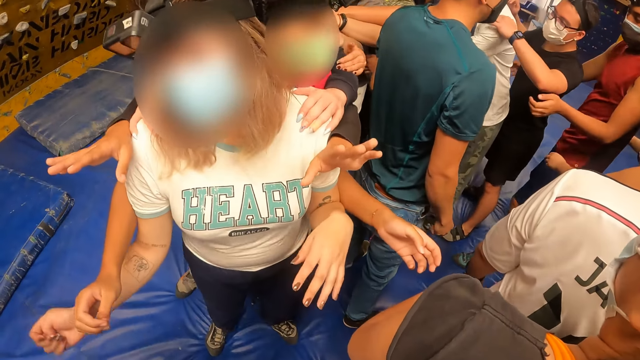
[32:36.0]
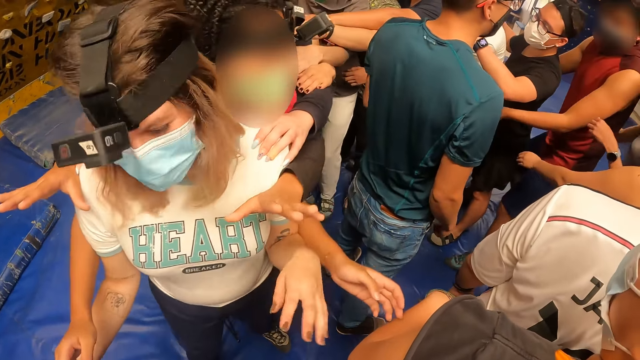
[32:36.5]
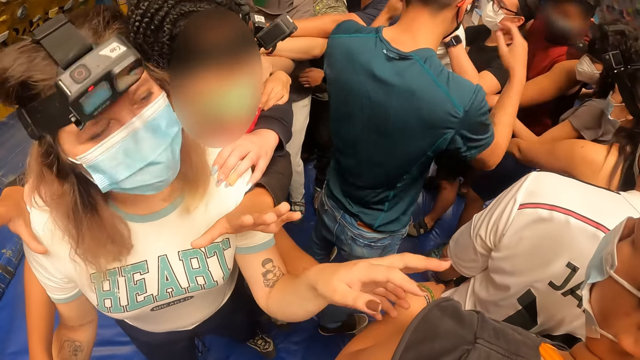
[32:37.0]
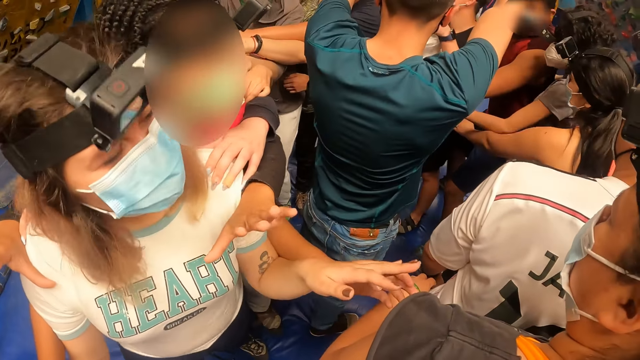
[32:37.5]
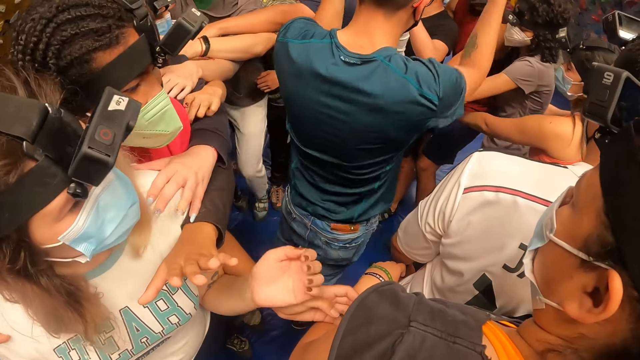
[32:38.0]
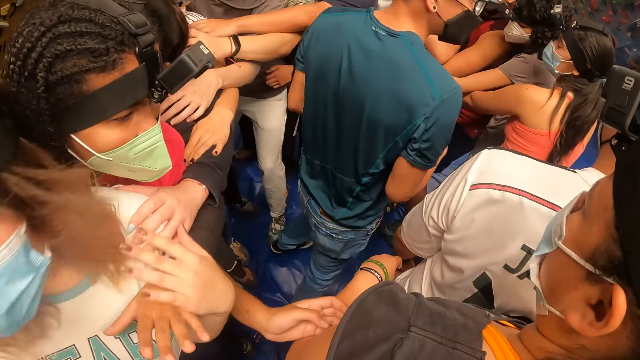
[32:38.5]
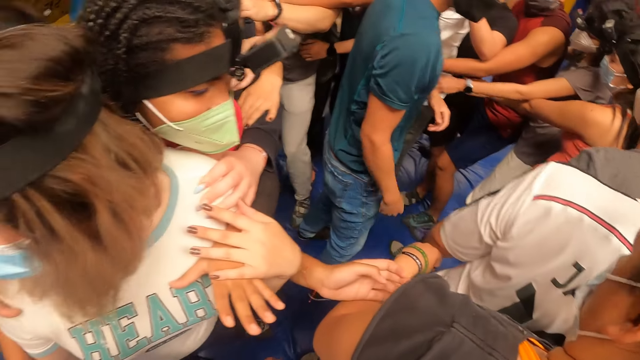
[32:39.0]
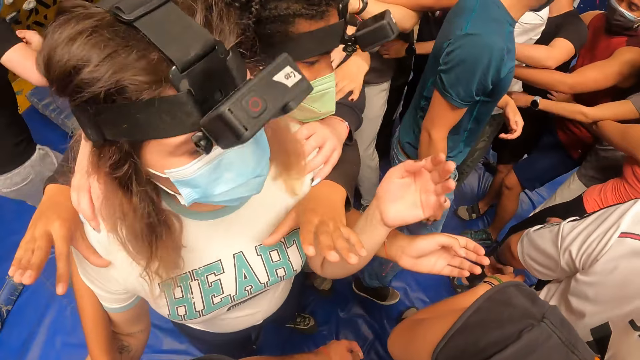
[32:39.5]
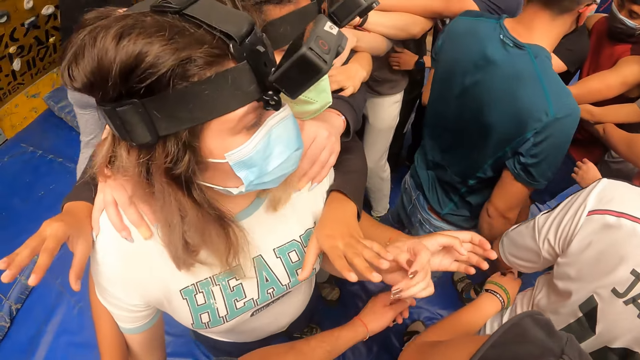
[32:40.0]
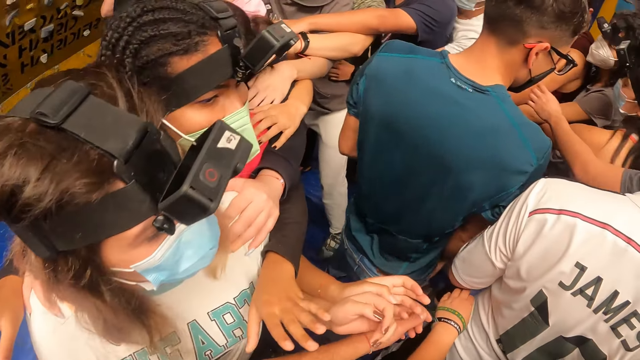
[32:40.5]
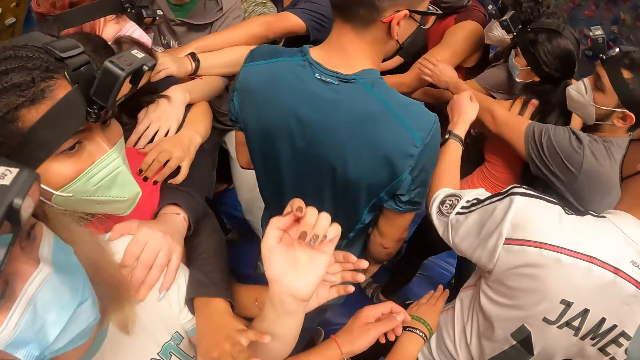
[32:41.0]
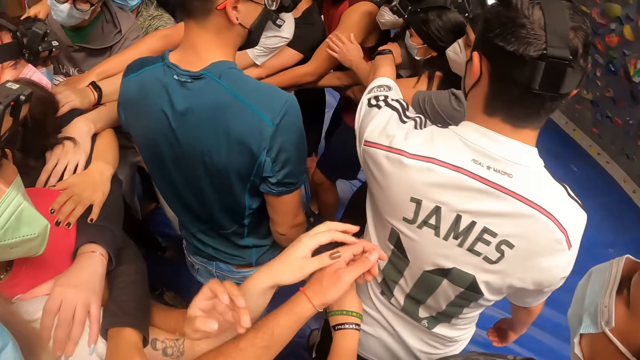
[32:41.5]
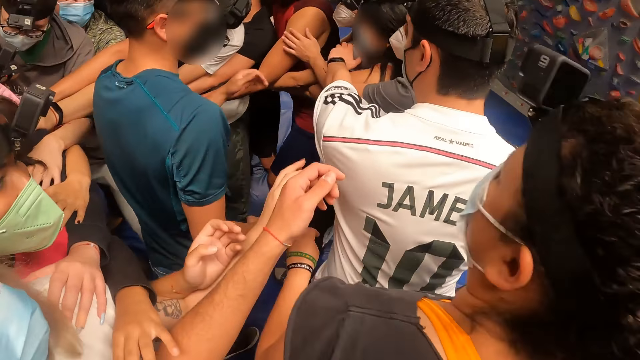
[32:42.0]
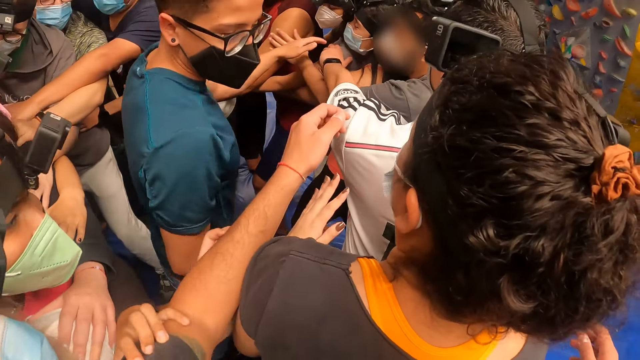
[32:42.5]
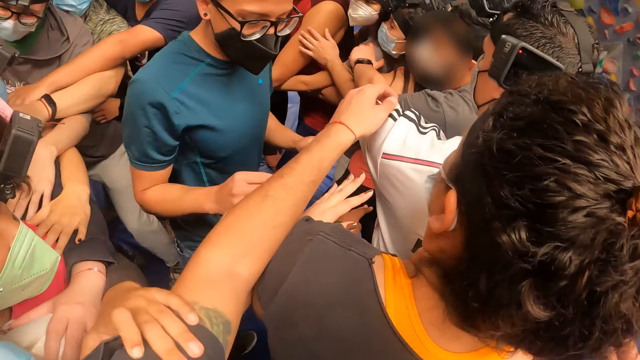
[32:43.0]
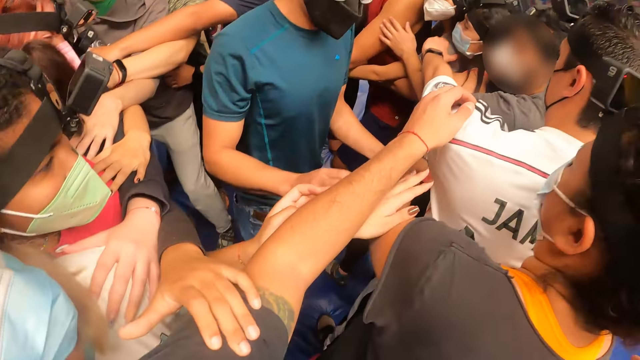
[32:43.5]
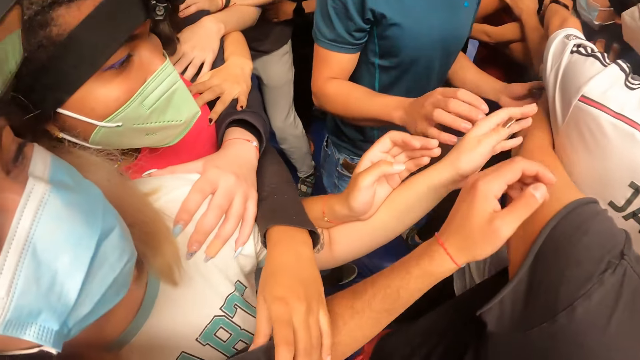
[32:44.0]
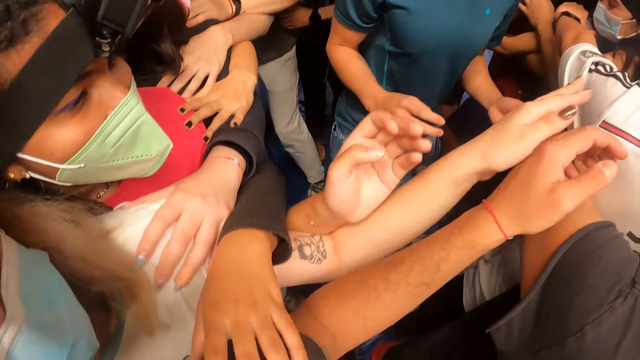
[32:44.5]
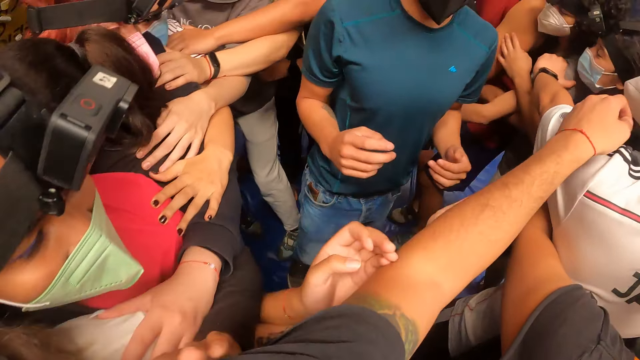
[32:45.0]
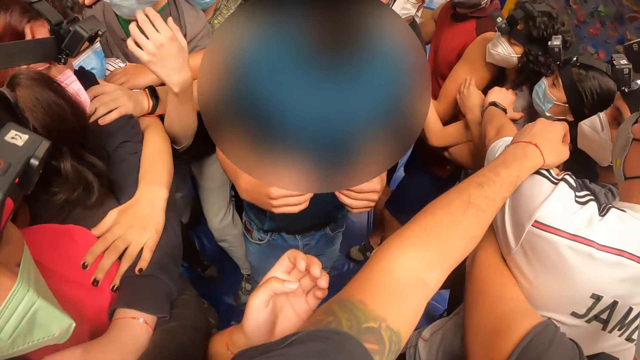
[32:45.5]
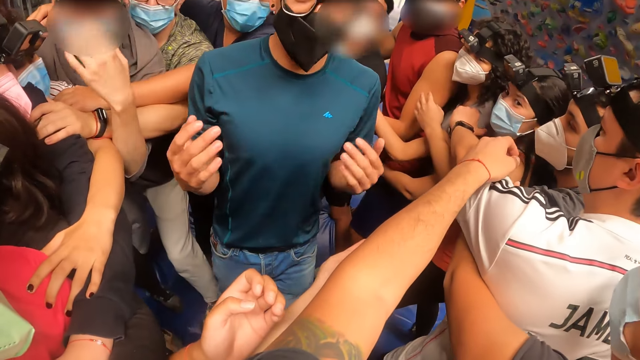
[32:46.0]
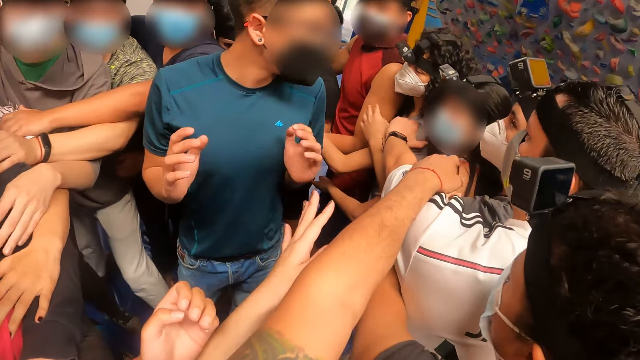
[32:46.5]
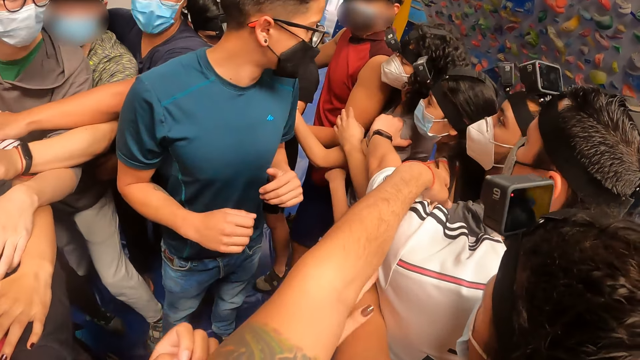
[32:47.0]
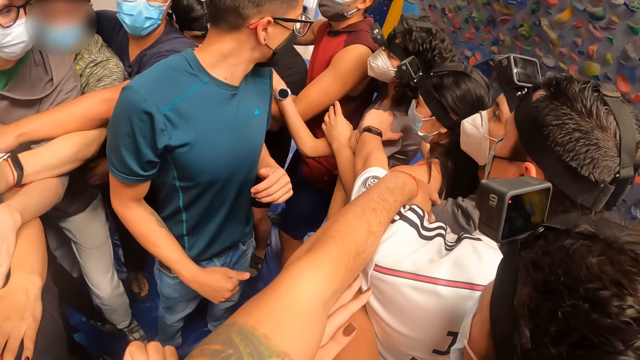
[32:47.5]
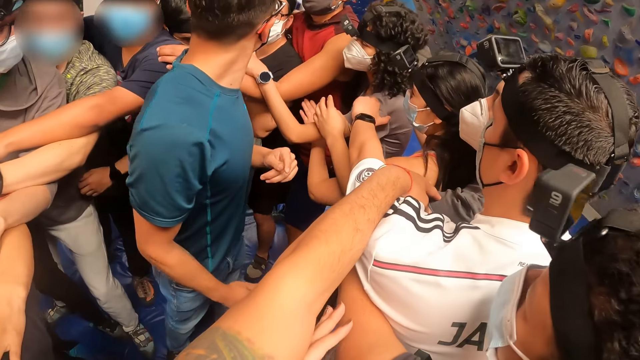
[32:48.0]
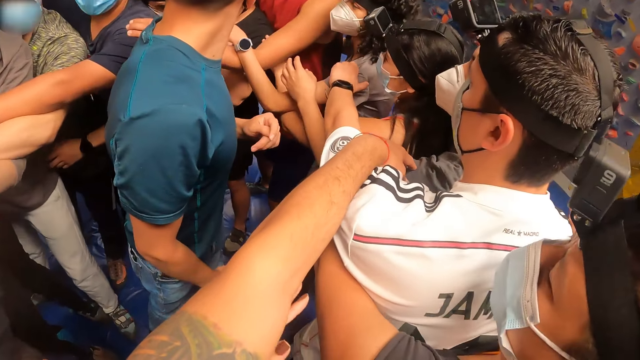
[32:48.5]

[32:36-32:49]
The camera wearer looks at a woman. A man converses with the team. The camera wearer holds another woman on the back. The man converses with the team. The man looks at the camera wearer. The camera wearer places his hands on another man's shoulder. The first man converses with the team.

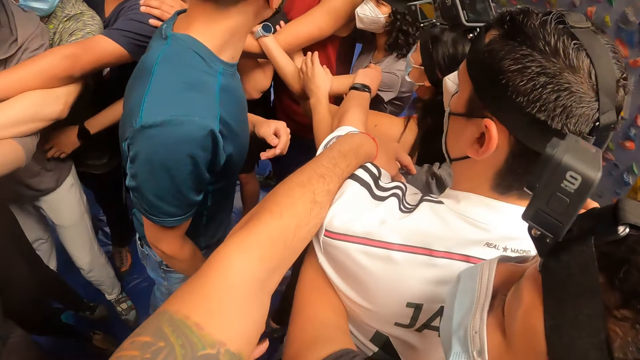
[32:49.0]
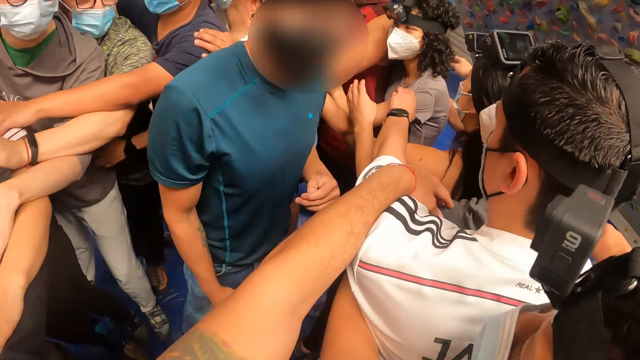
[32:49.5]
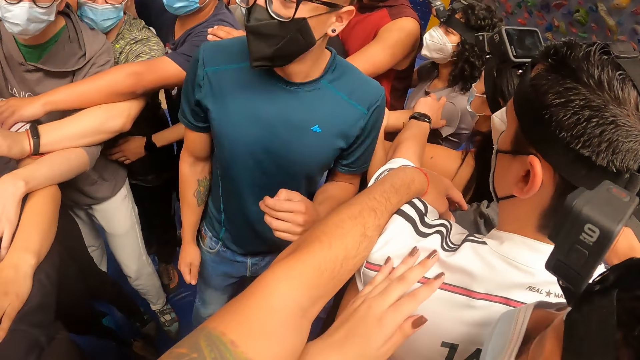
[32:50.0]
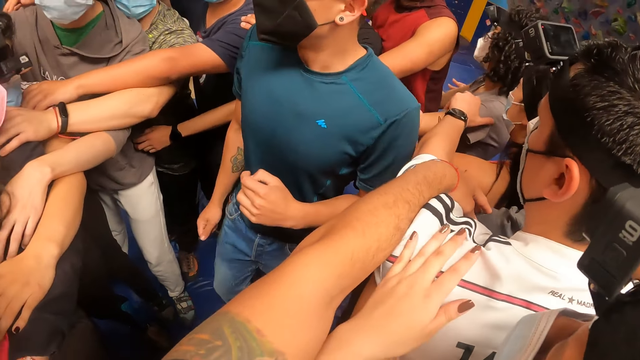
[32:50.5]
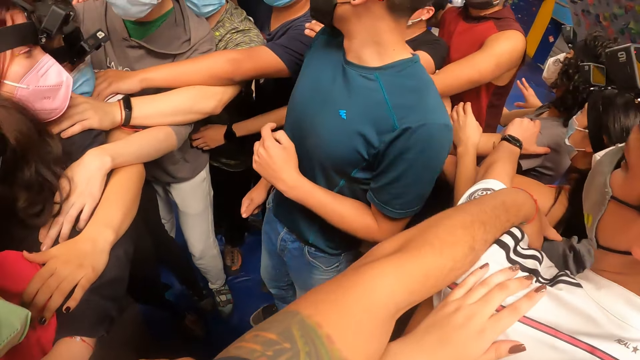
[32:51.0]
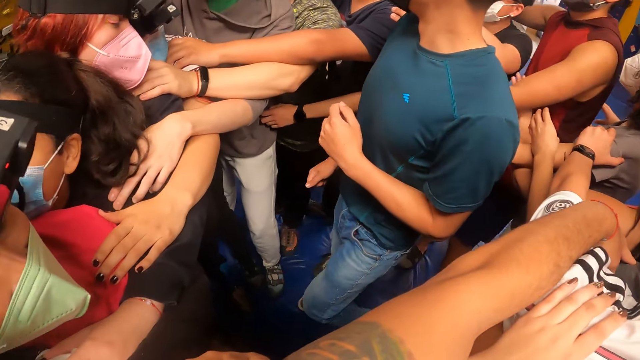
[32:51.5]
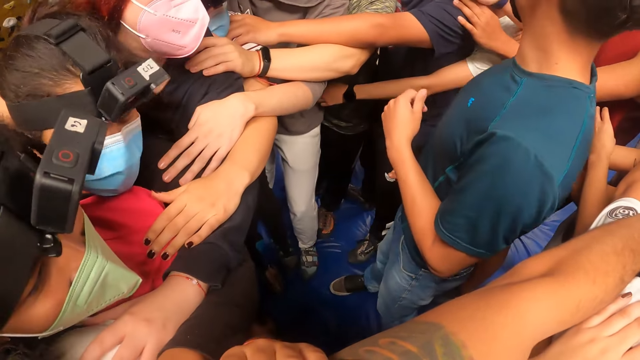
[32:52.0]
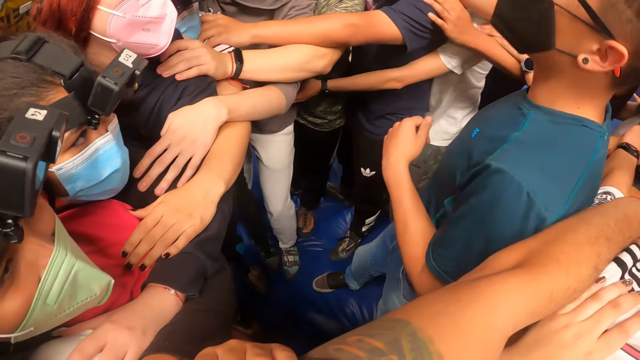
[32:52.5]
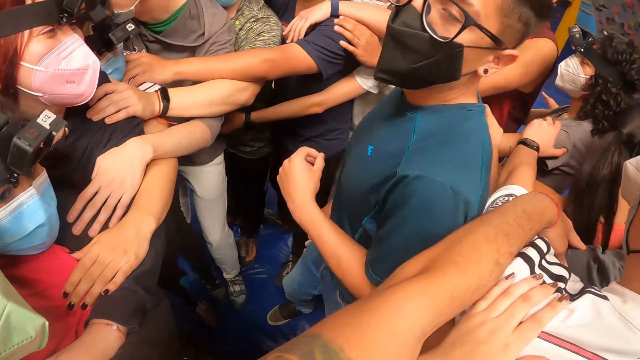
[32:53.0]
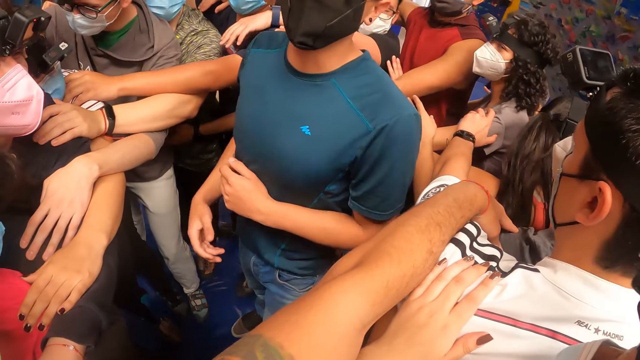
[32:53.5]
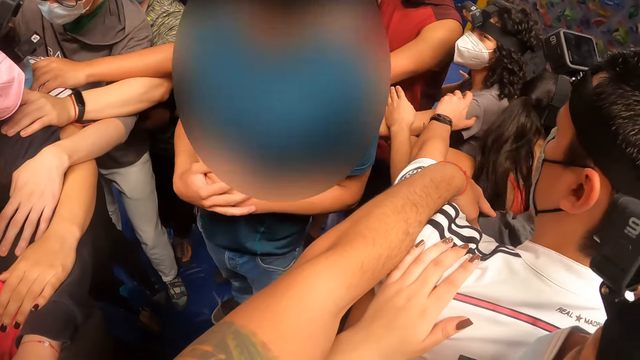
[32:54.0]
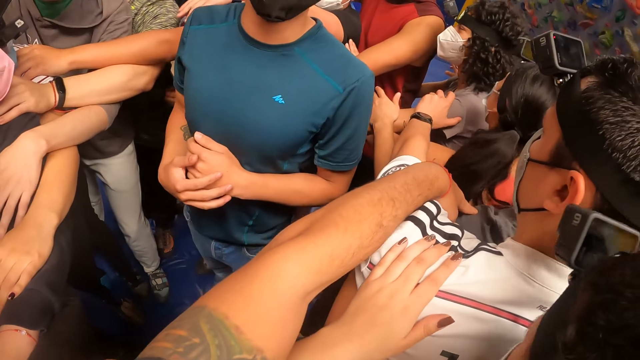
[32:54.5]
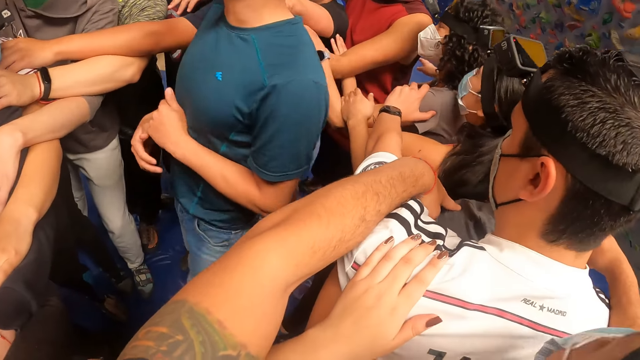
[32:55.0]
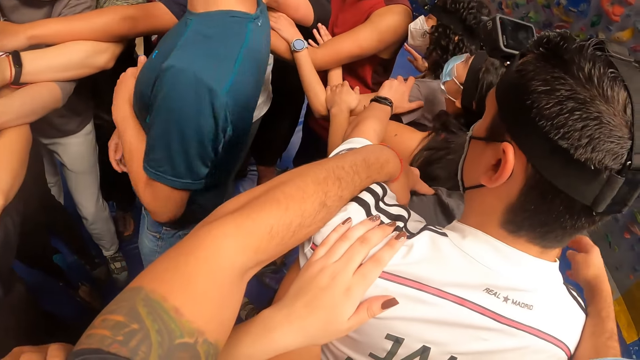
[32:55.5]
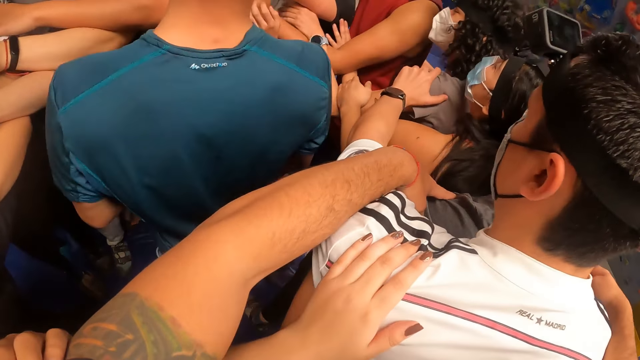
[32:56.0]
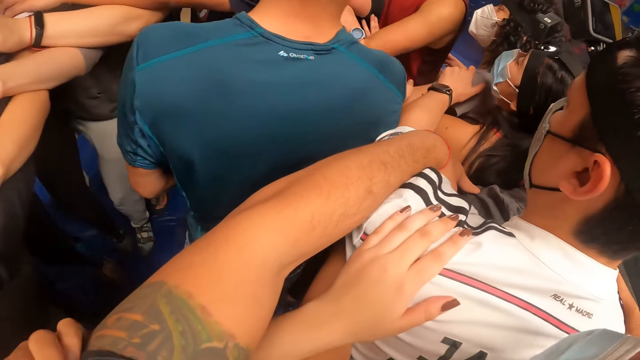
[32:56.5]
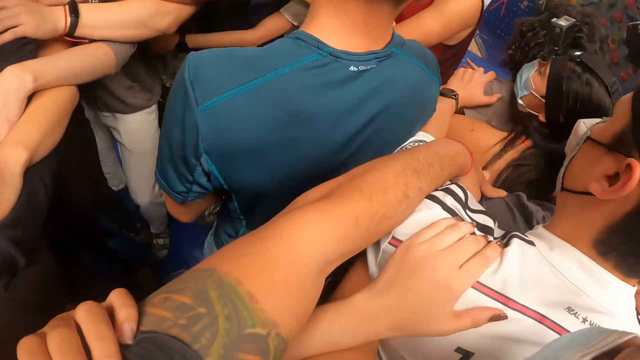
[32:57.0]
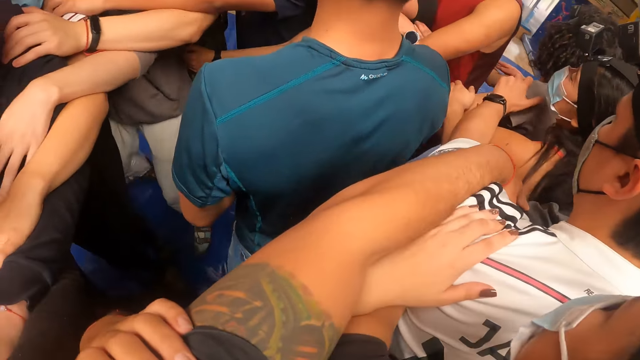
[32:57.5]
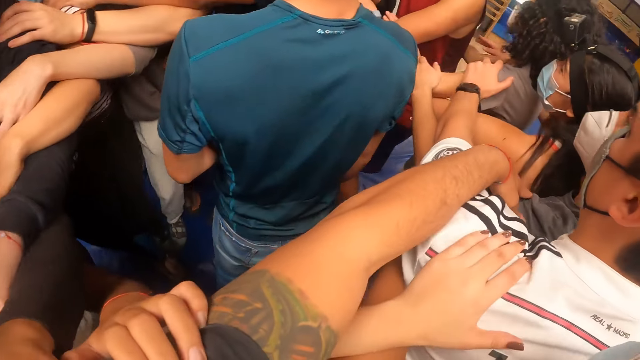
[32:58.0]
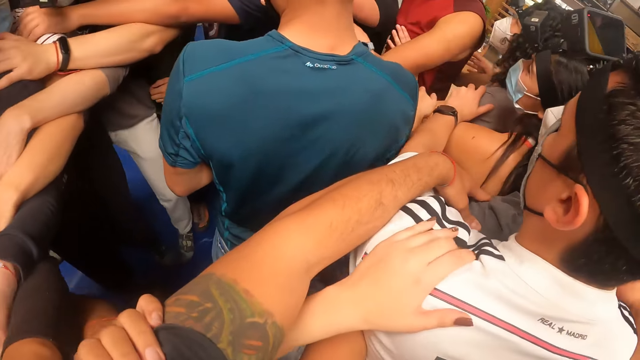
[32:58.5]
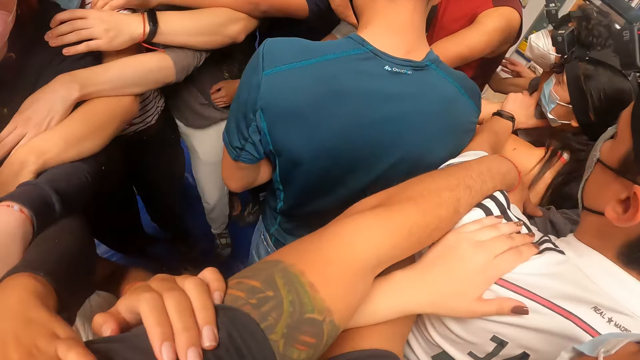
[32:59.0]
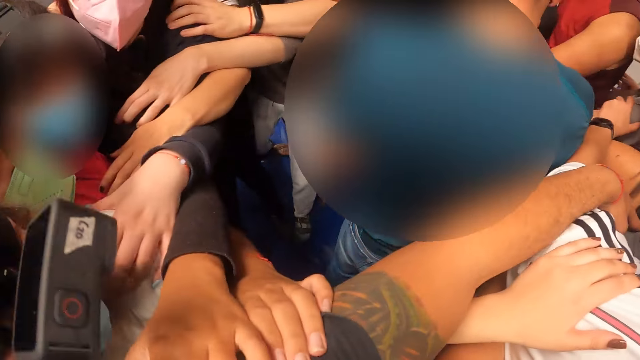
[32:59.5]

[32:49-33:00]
A man looks at the team. The man converses with the team. The camera wearer walks around with the team.
